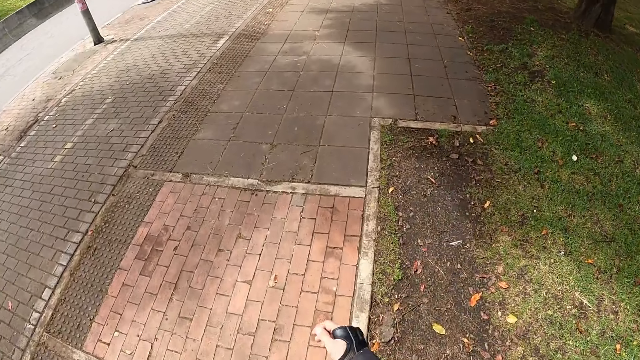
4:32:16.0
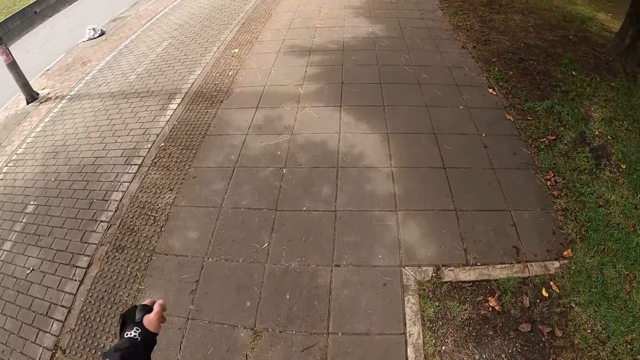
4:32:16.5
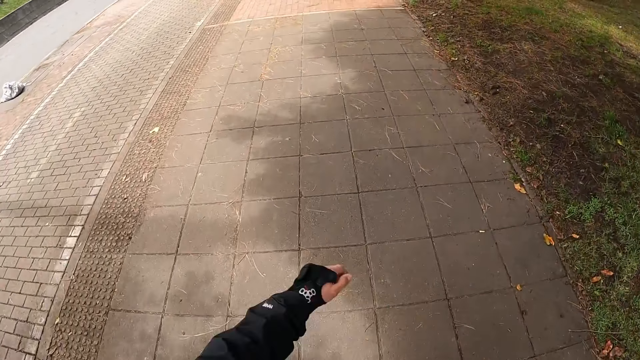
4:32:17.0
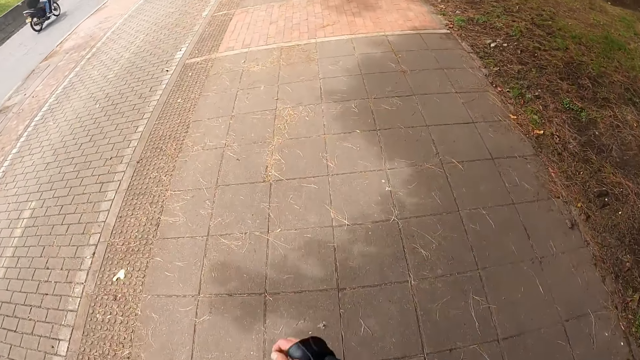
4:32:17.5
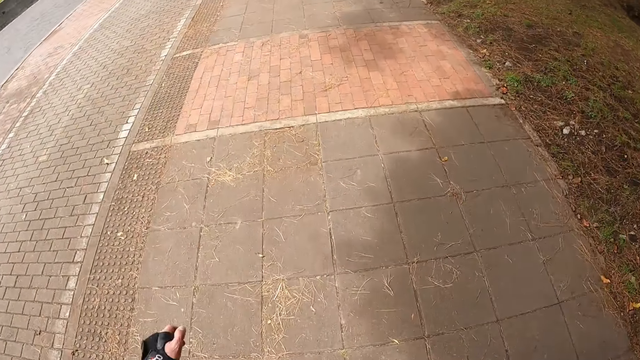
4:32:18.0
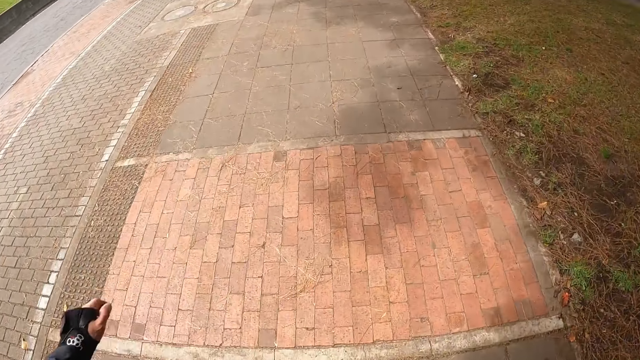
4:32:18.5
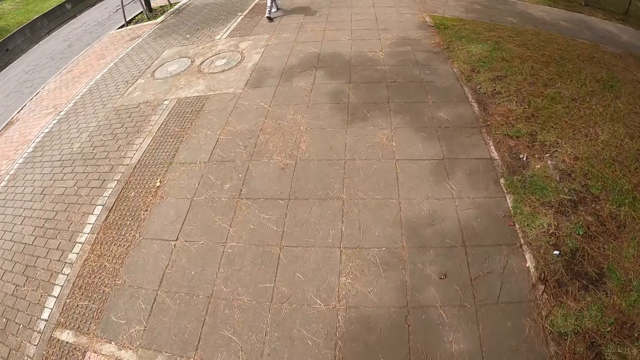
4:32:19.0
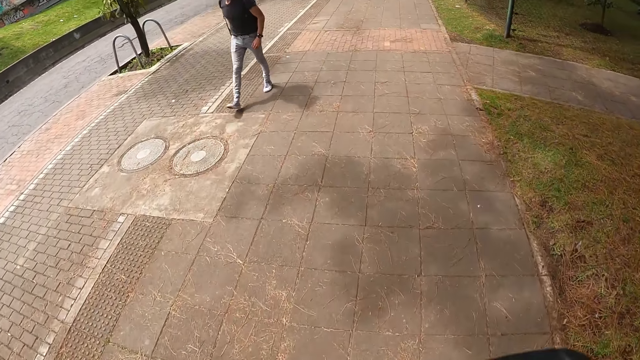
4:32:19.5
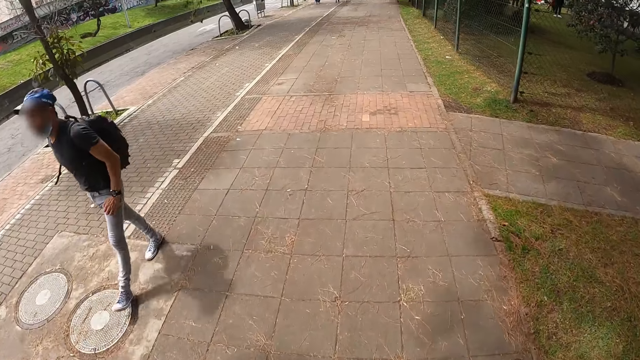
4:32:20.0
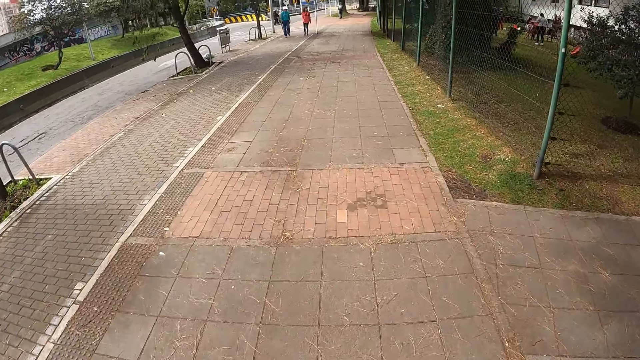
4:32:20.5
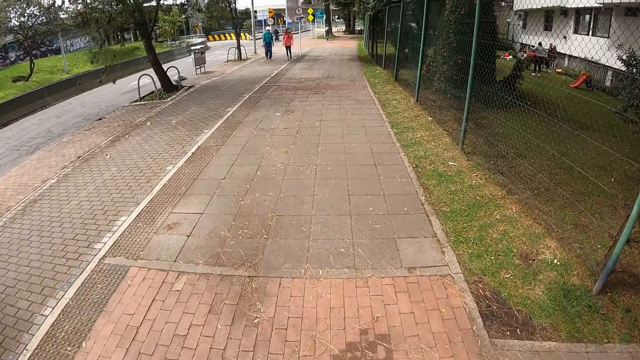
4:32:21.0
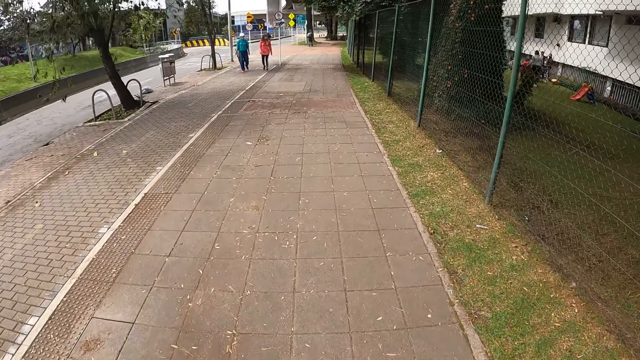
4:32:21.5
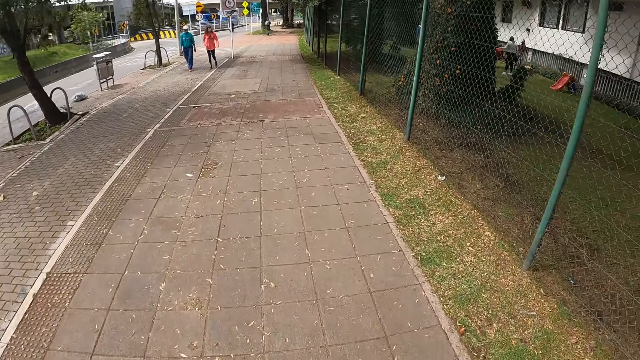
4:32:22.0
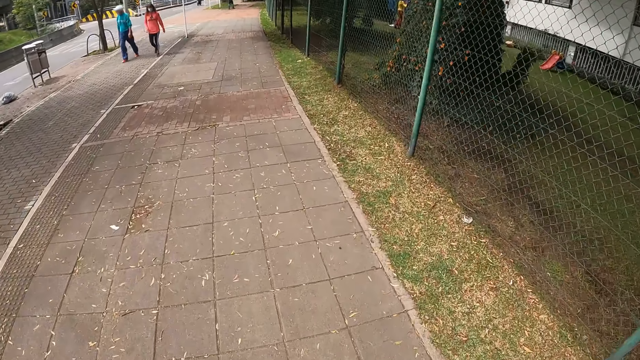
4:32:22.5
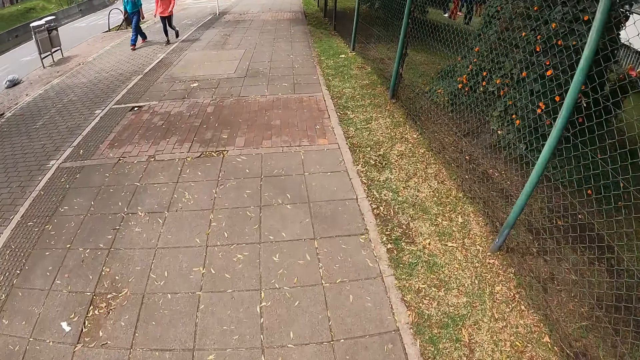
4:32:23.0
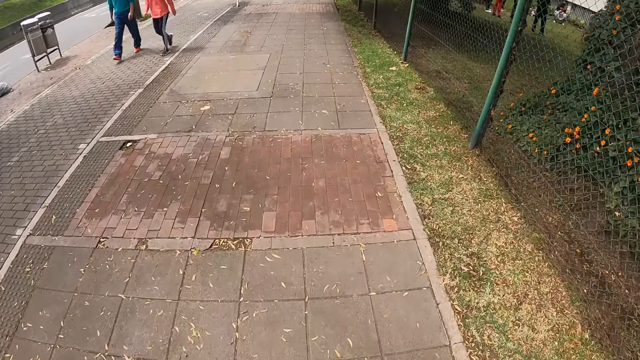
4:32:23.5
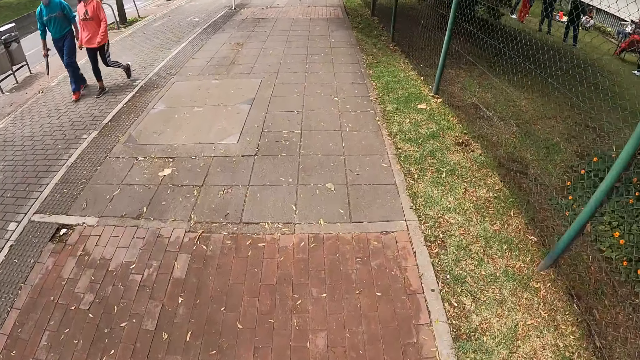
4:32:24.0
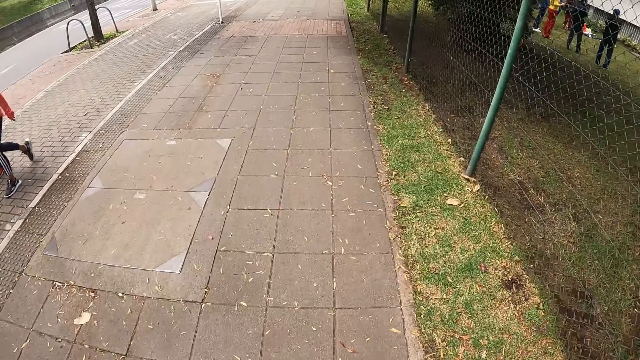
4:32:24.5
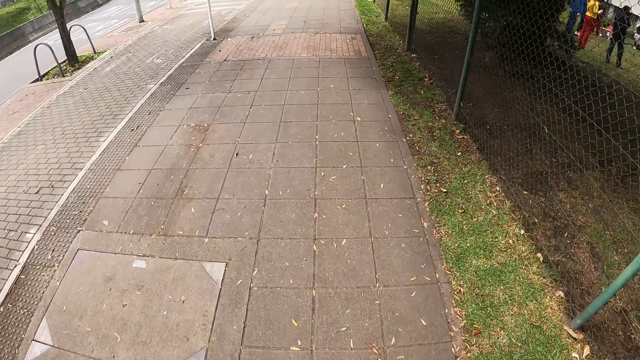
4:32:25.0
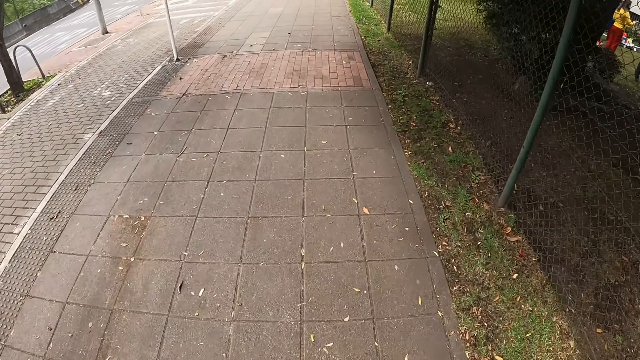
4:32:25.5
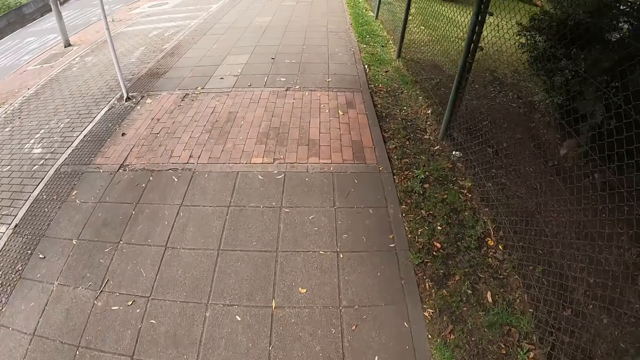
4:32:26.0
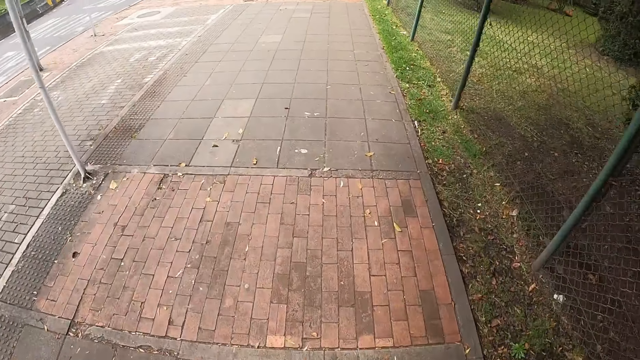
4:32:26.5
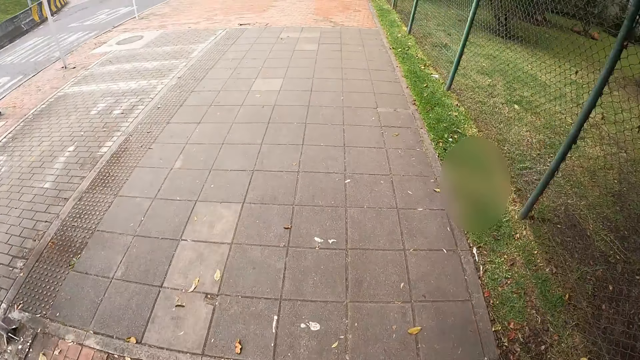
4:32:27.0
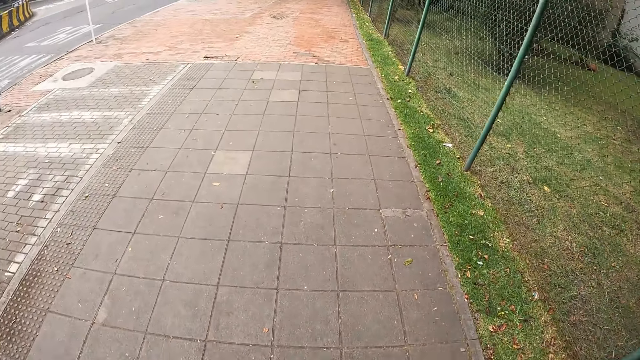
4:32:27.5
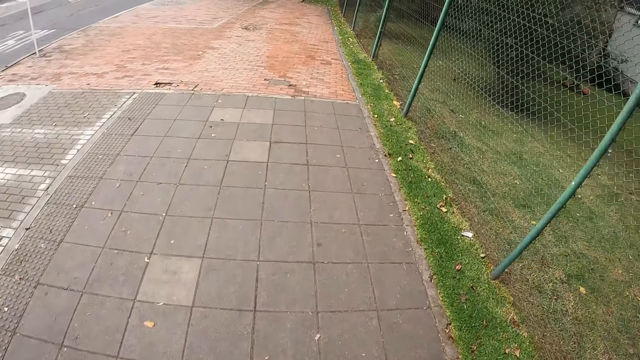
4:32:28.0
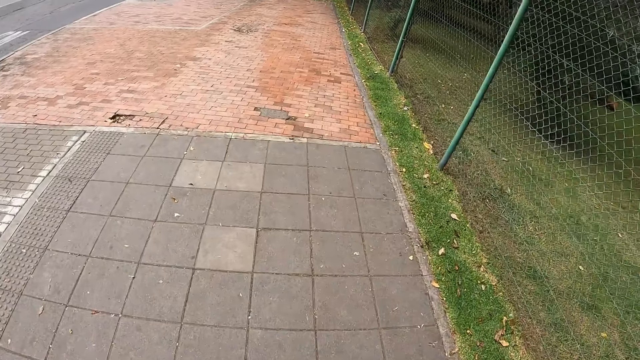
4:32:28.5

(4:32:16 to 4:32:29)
A motorcycle drives past the camera wearer. A man walks past the camera wearer. A woman walks past the camera wearer. Another man walks past the camera wearer.

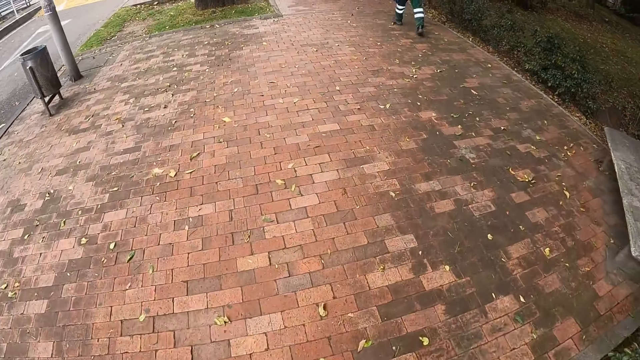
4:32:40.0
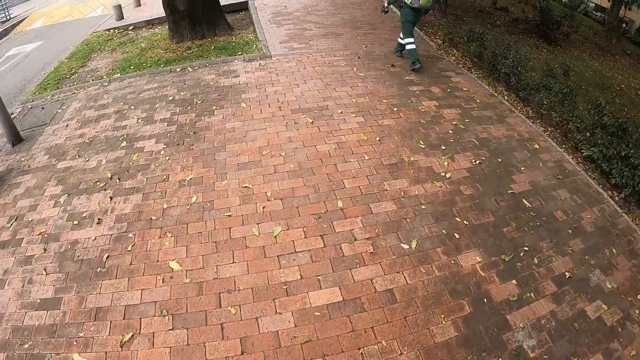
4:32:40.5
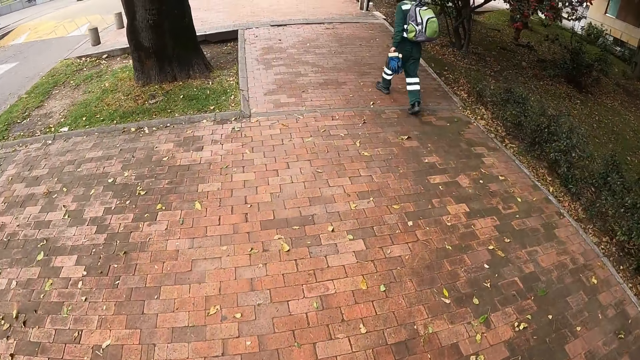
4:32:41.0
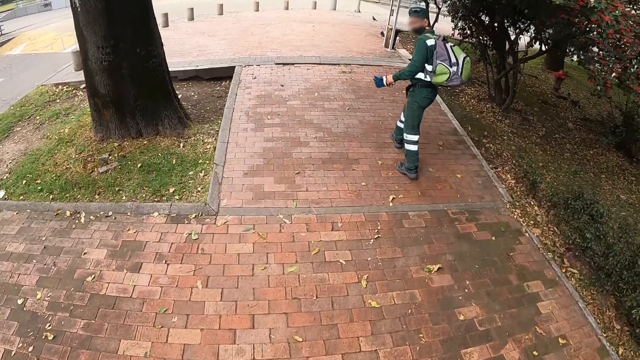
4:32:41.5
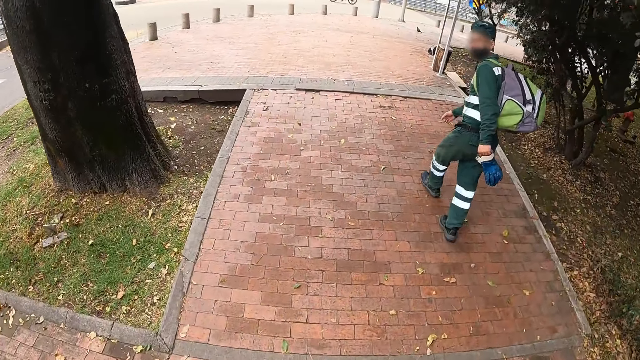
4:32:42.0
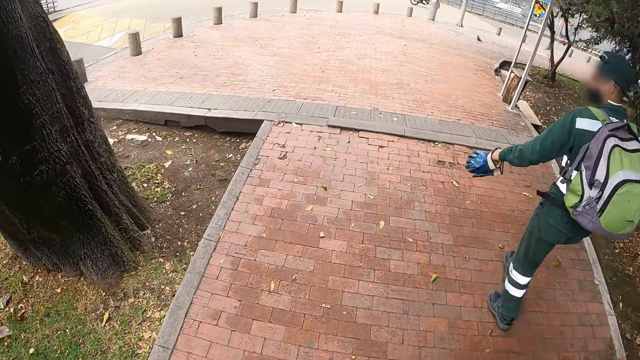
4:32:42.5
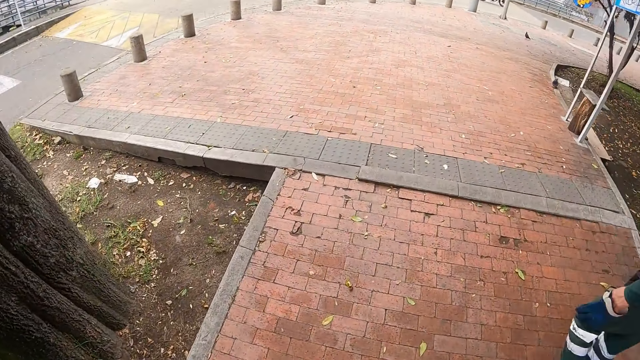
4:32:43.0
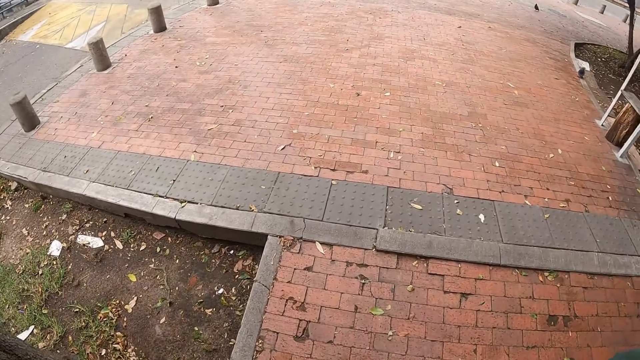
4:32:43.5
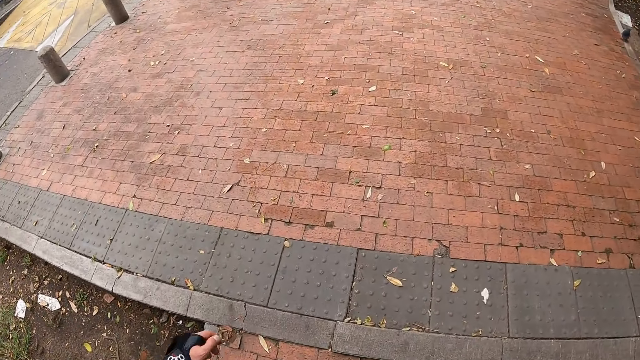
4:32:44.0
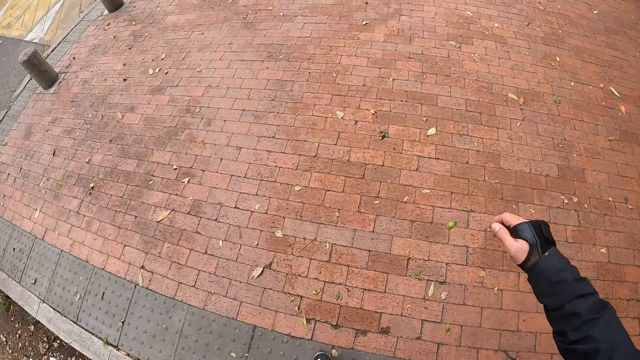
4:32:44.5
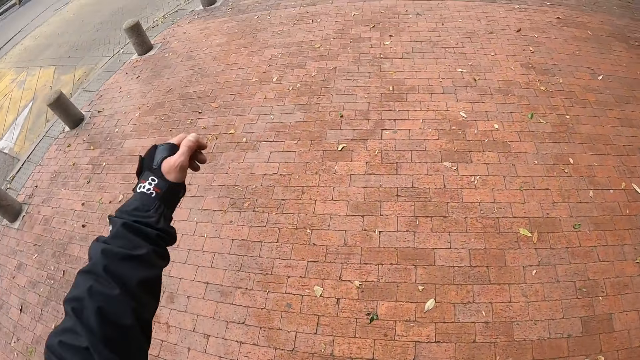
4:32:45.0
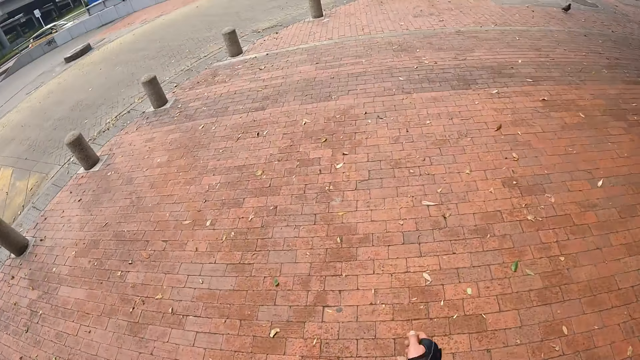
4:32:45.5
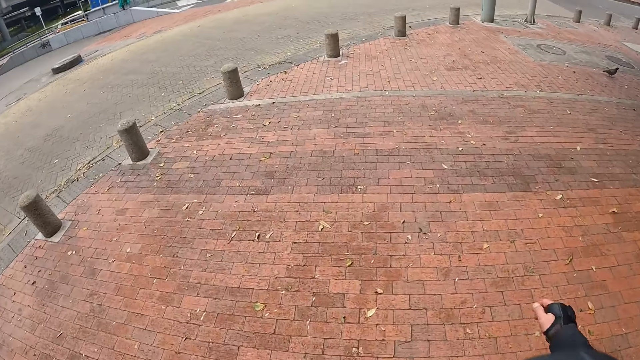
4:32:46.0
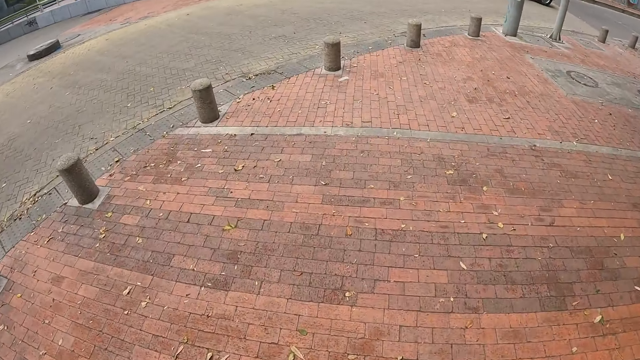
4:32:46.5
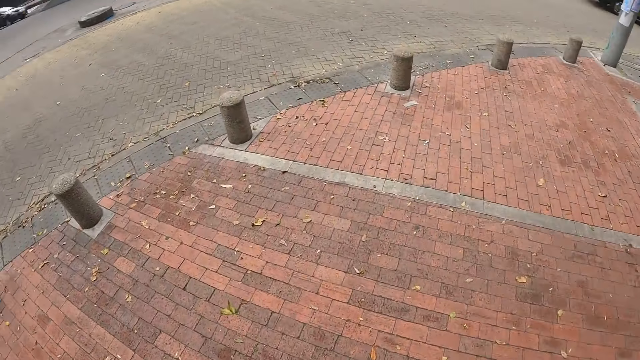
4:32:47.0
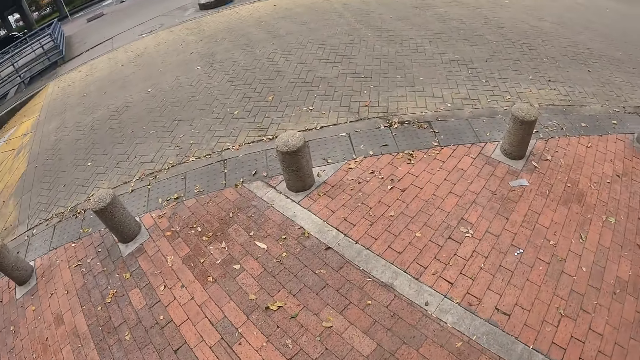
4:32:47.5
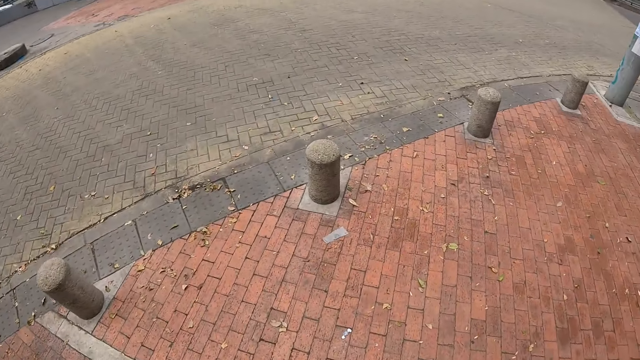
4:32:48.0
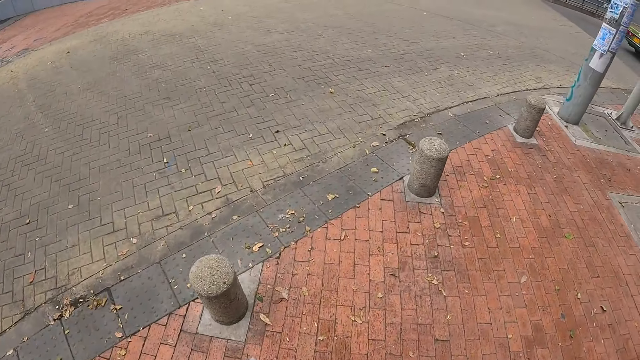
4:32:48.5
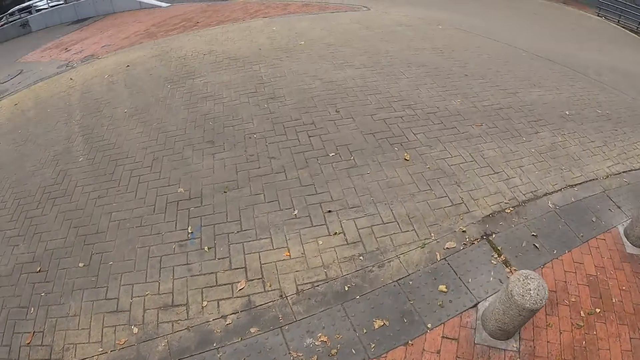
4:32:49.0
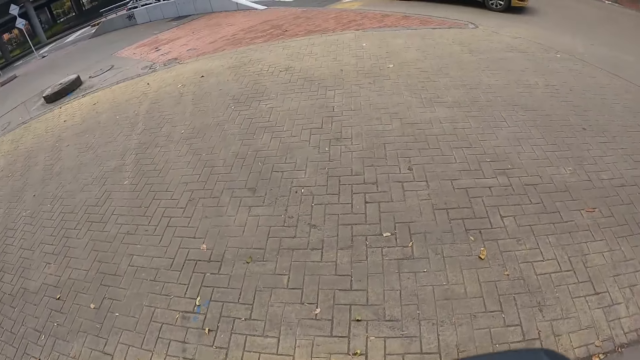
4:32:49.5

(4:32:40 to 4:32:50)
The camera wearer roller-skates past a man.
